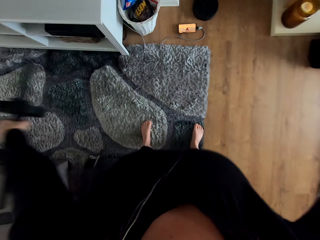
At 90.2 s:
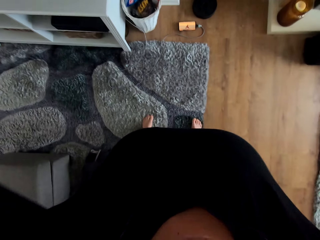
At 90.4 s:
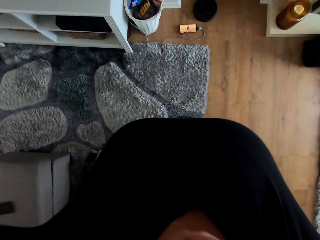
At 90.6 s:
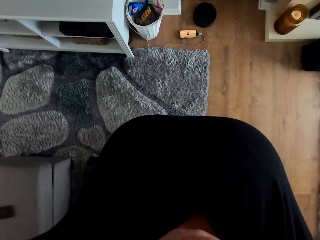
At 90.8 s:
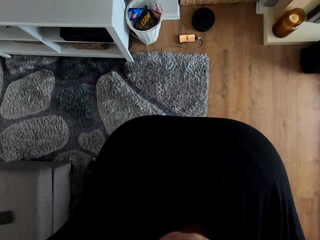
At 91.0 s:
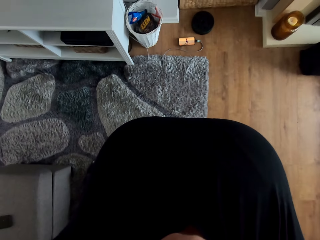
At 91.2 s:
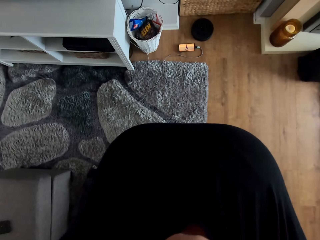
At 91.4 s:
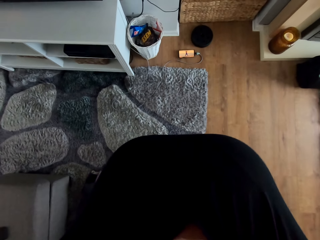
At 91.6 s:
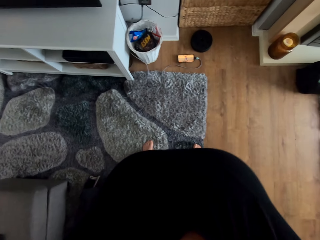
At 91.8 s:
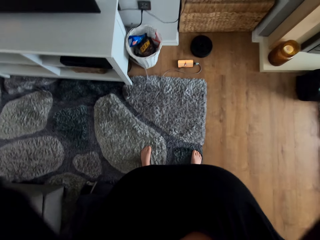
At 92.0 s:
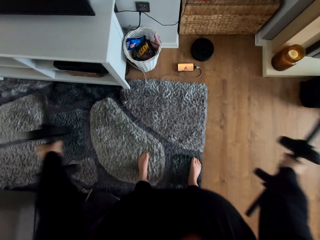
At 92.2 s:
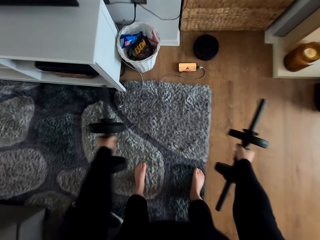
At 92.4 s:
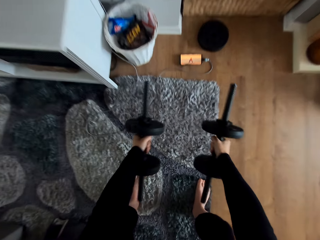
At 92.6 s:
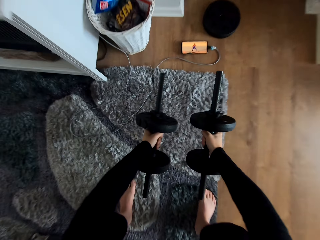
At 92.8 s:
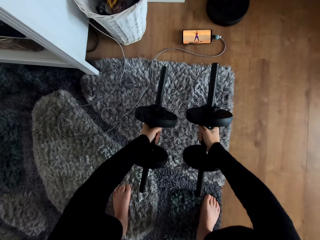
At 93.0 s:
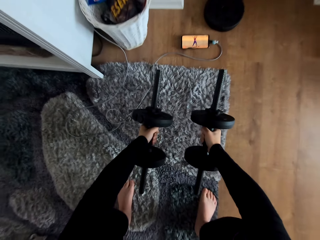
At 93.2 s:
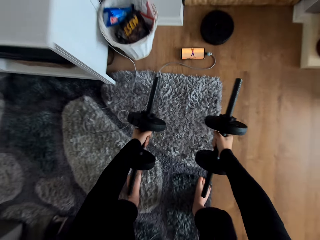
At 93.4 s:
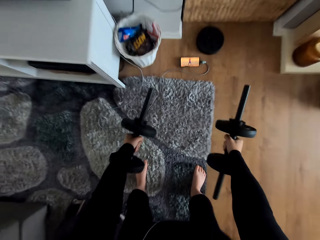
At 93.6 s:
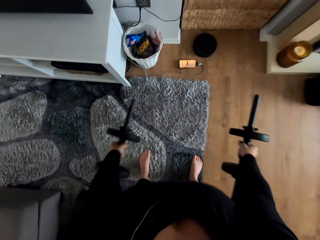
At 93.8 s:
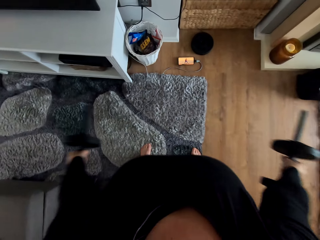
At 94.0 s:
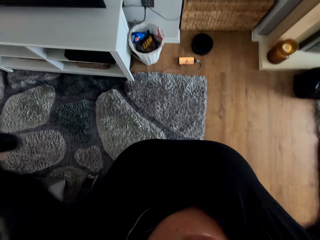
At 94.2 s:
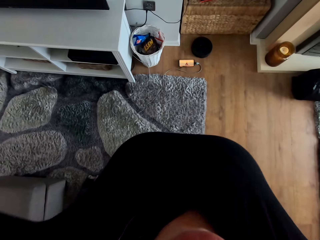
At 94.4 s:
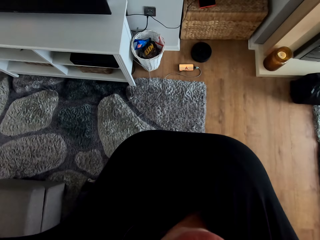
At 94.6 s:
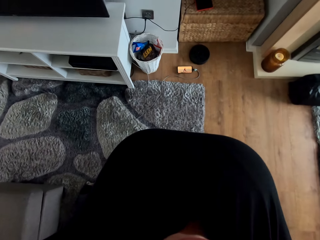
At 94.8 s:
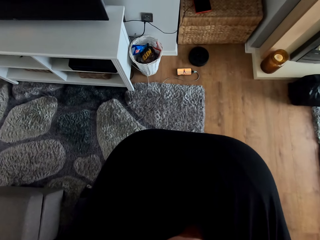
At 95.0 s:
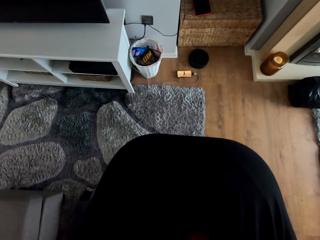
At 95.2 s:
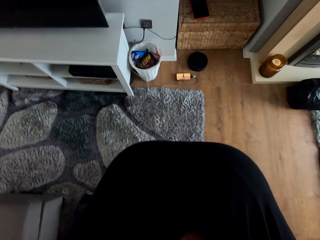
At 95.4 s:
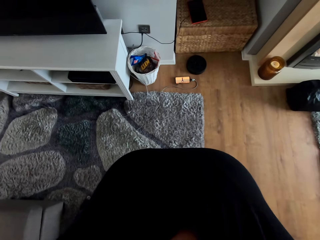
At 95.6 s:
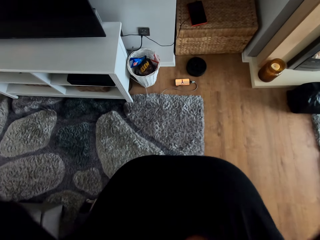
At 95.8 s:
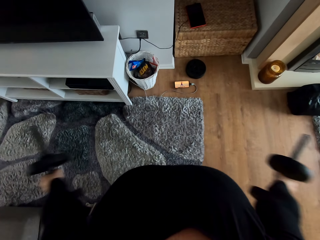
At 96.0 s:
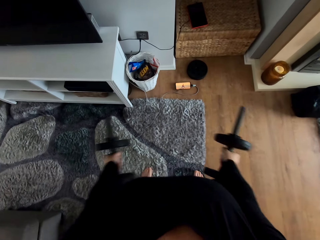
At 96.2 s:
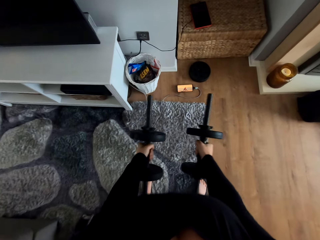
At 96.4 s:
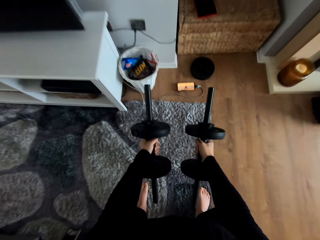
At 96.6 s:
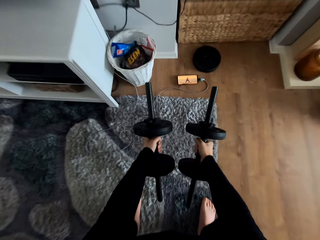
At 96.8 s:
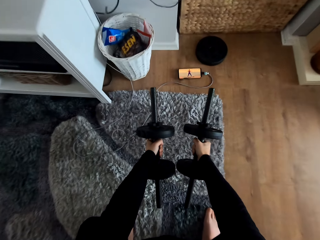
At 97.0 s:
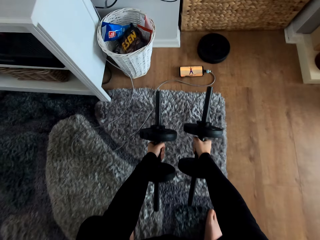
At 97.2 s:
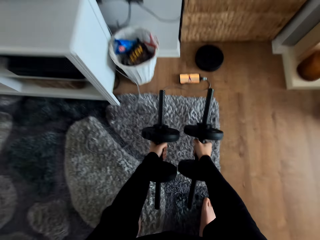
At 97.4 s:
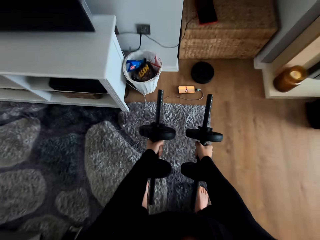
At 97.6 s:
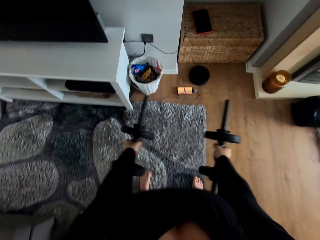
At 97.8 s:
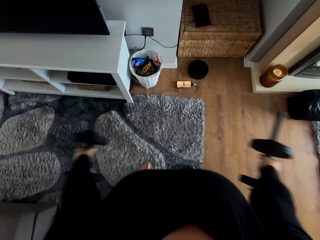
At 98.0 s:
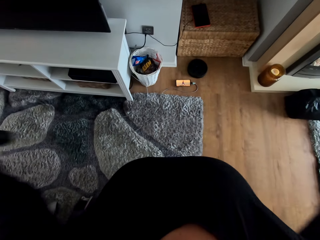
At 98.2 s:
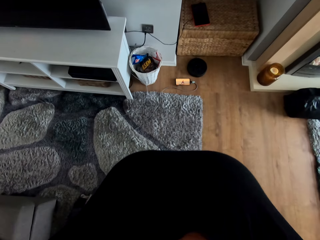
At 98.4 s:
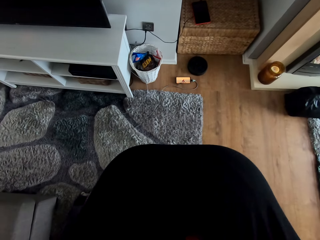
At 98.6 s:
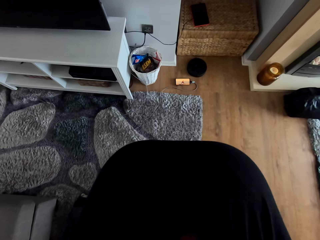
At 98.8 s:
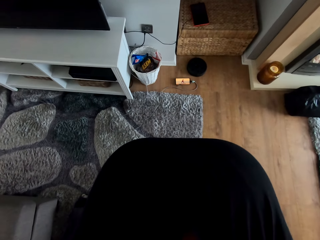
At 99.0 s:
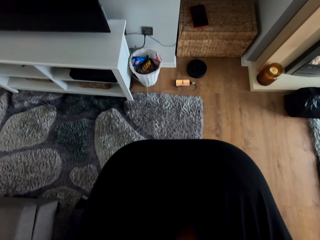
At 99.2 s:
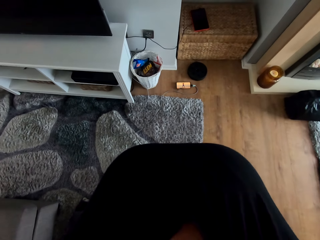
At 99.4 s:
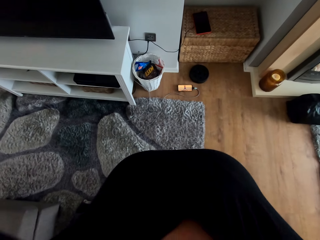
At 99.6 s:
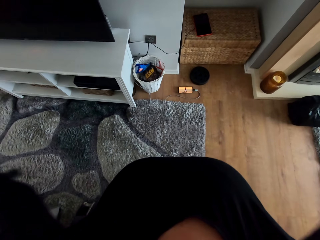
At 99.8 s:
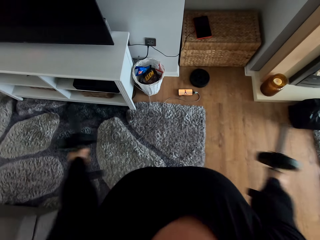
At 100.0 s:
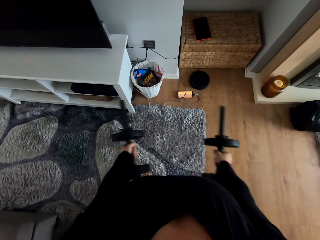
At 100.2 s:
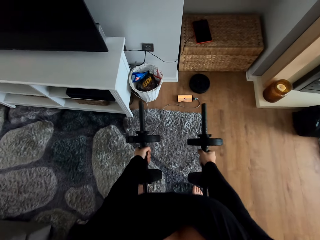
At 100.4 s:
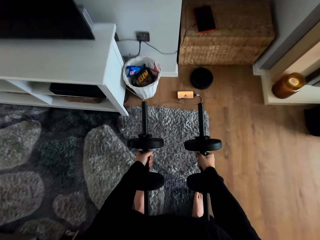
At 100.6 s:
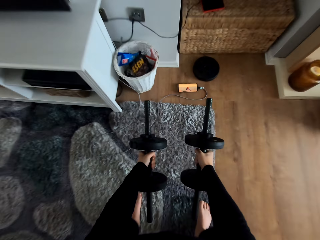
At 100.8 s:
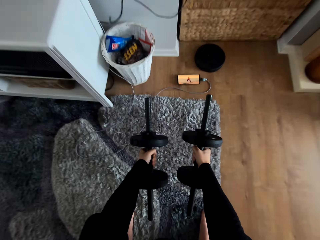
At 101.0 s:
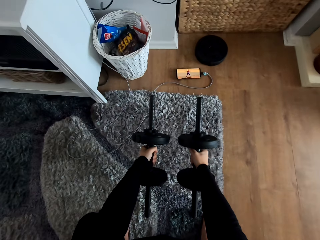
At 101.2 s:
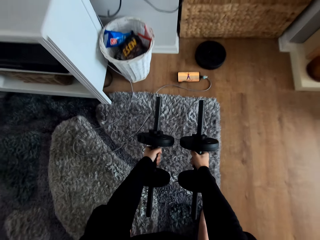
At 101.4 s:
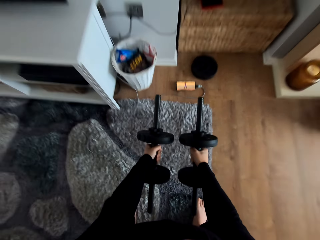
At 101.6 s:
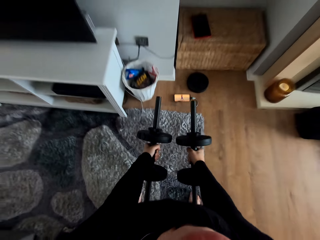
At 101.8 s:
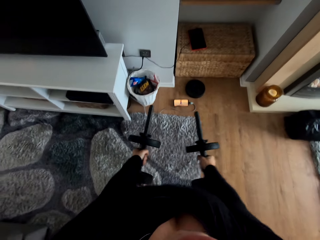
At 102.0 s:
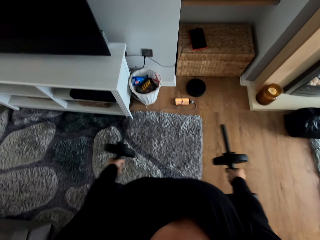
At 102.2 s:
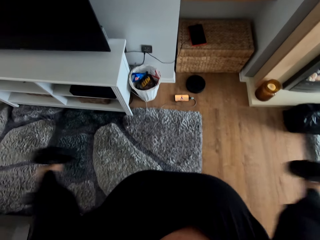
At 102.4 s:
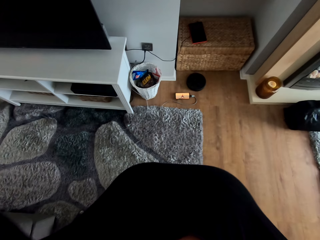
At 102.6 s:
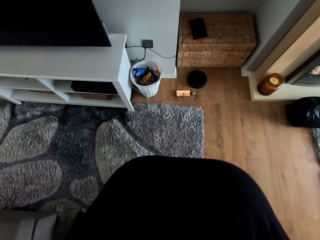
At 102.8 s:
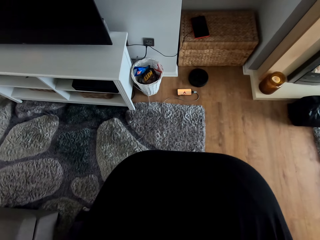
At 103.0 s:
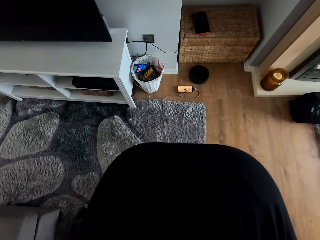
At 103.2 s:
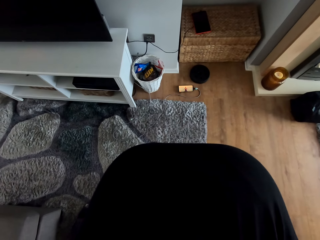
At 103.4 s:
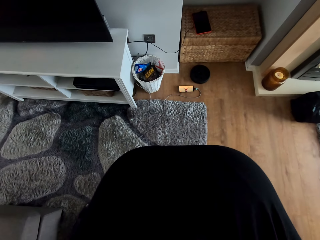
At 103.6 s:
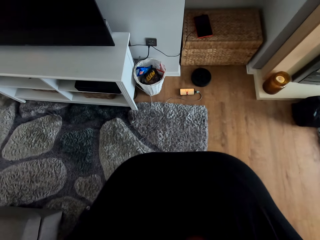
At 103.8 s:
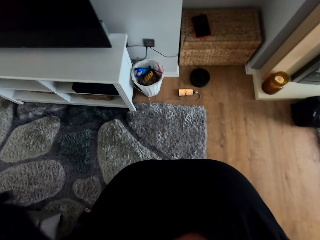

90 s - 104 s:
The camera wearer moves upwards. They move downwards. They move upwards. They move downwards. They move upwards. They move downwards. They move upwards.

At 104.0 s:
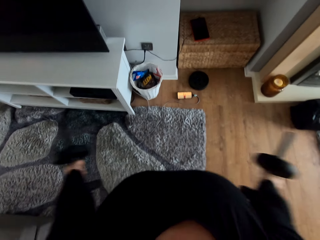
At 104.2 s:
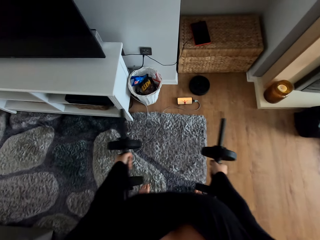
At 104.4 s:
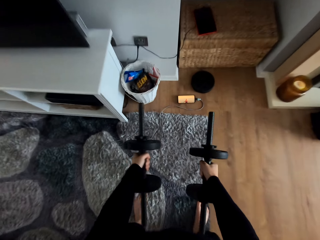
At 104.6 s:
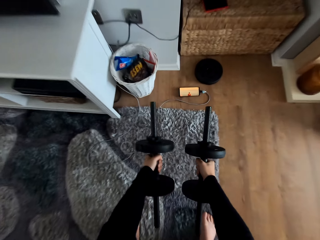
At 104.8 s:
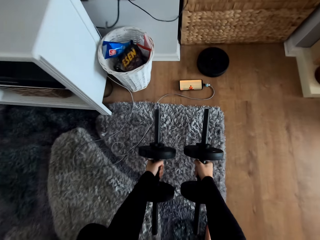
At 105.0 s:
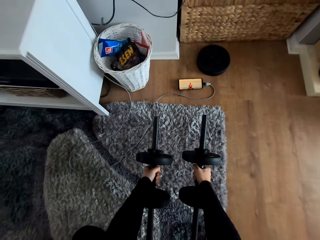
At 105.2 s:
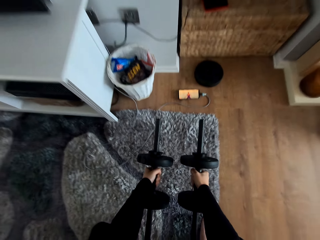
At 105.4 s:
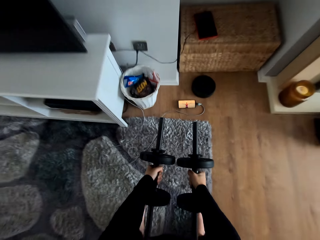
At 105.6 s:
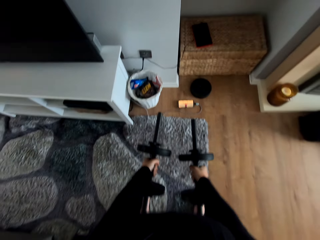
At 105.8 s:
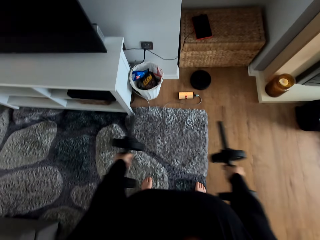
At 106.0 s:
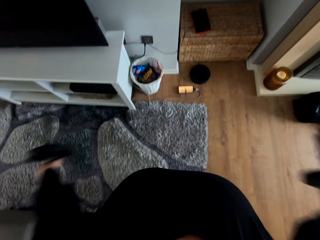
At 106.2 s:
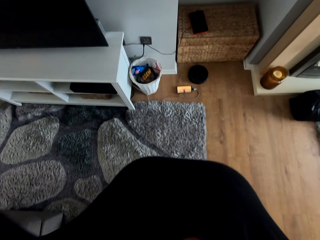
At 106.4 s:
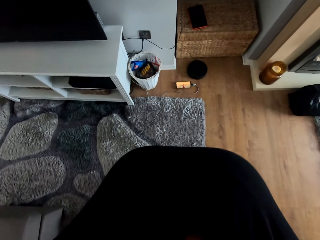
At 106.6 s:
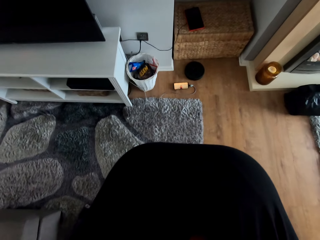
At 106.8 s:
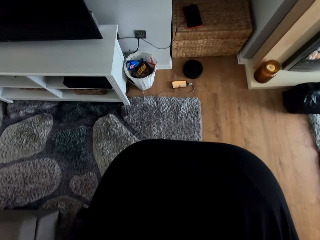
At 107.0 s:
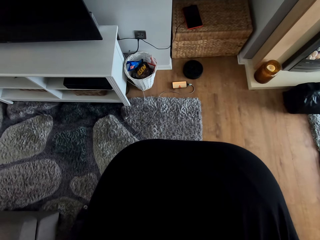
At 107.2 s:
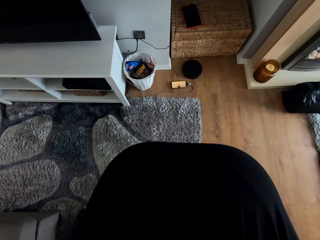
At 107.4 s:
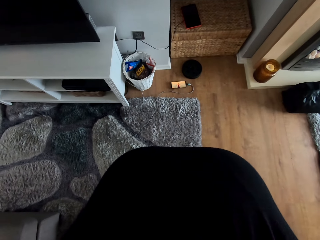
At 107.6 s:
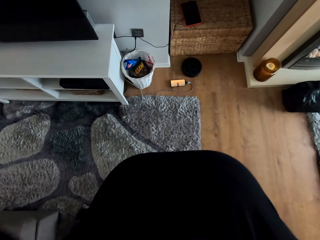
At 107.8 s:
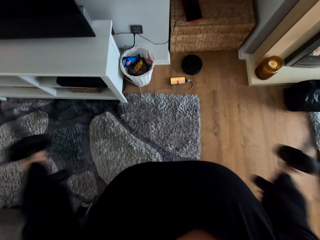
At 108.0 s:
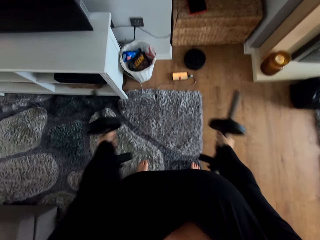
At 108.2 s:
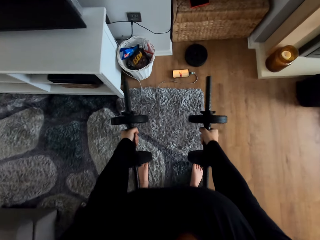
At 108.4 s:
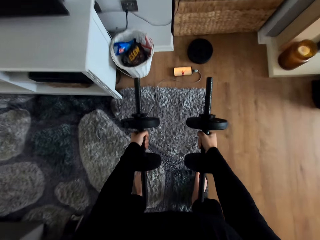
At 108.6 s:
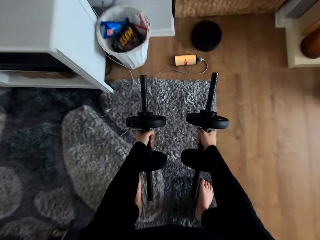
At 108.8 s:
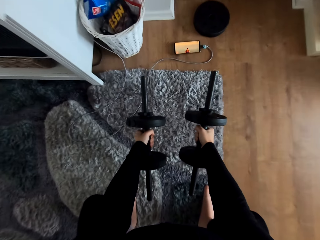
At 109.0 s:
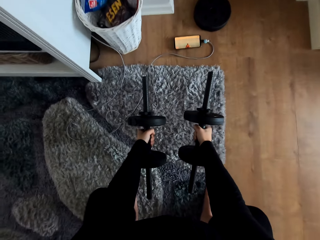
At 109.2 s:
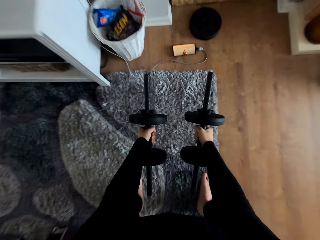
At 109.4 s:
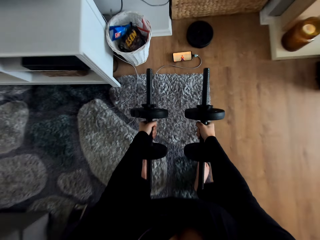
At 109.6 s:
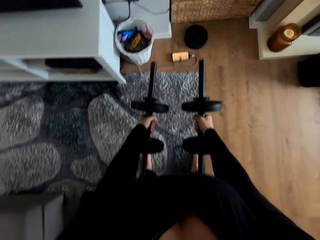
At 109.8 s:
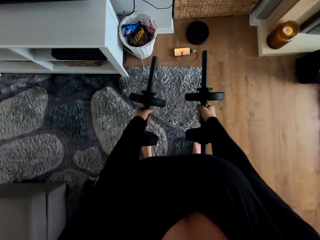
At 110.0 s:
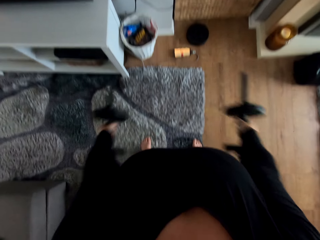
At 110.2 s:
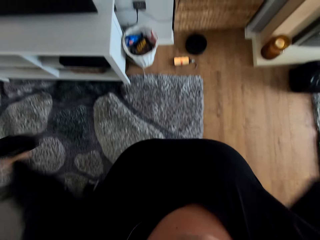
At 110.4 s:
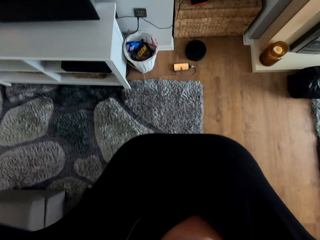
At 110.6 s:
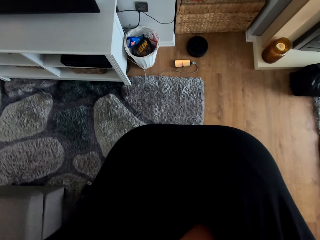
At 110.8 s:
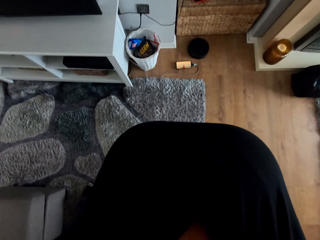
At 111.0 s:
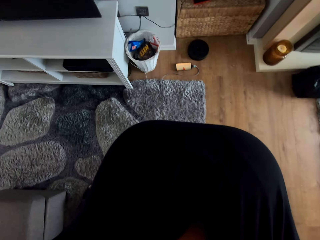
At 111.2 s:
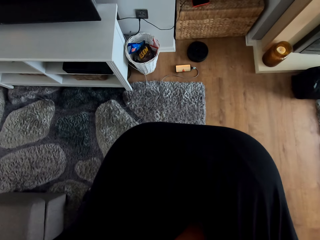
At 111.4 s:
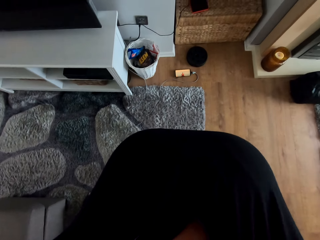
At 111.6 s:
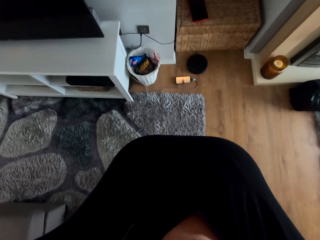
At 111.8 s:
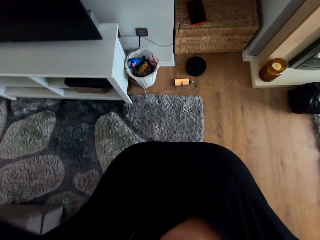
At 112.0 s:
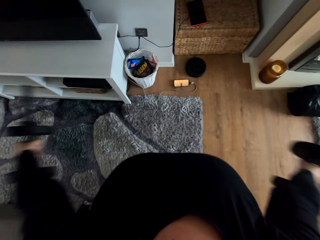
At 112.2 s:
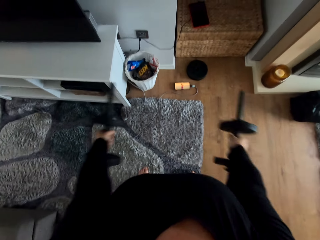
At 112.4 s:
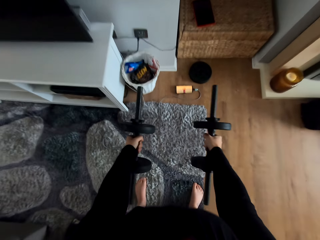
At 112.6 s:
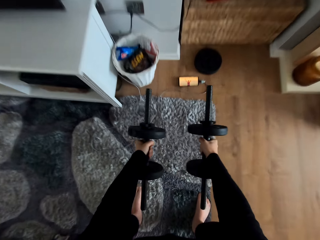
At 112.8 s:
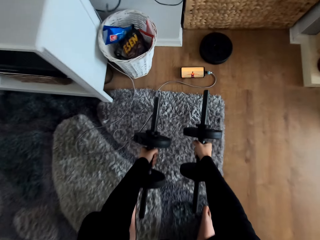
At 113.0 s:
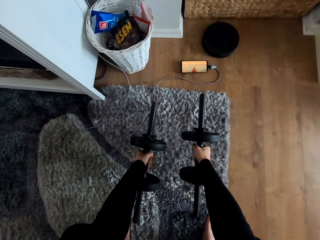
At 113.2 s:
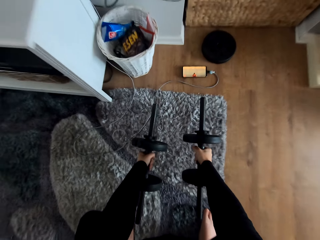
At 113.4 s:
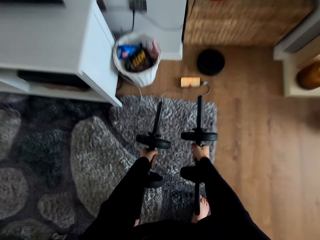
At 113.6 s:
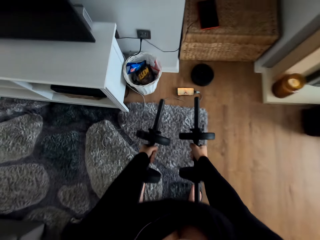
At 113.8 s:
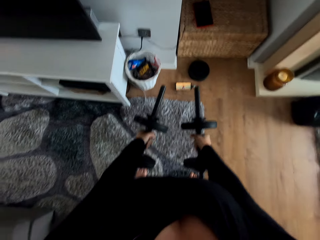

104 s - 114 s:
The camera wearer moves downwards. They move upwards. They move downwards. They move upwards. They move downwards.
